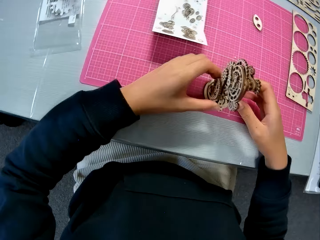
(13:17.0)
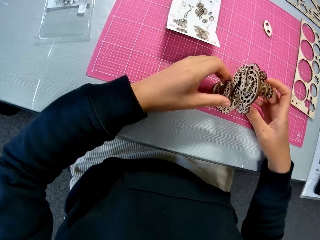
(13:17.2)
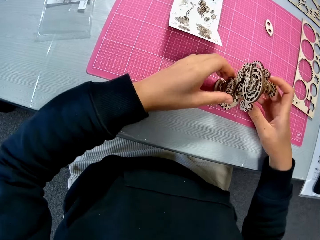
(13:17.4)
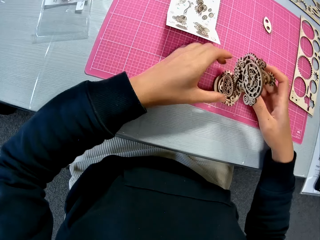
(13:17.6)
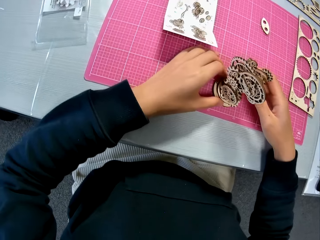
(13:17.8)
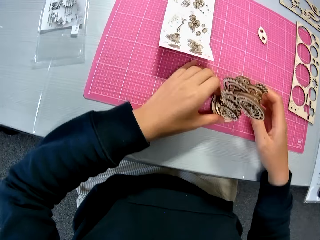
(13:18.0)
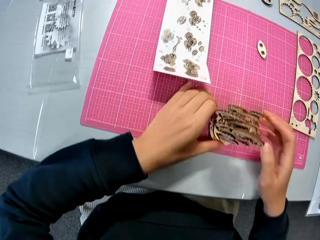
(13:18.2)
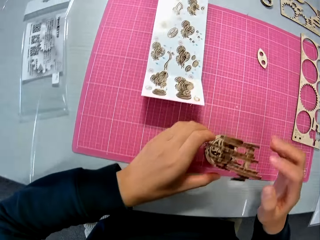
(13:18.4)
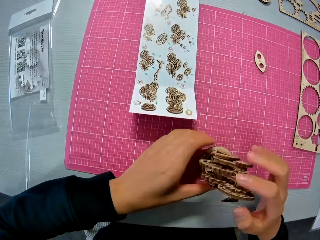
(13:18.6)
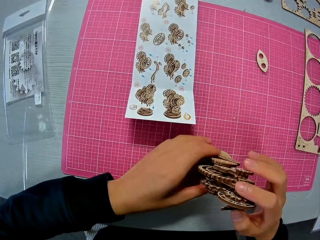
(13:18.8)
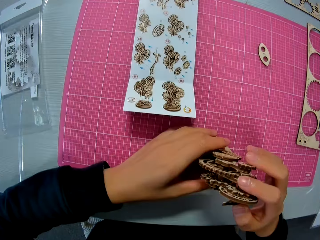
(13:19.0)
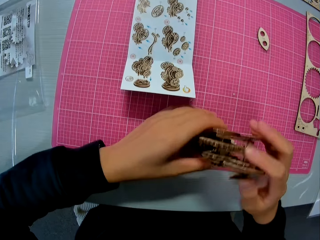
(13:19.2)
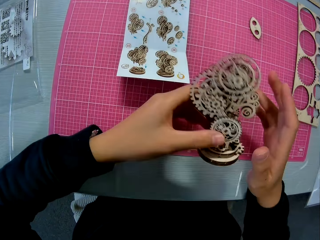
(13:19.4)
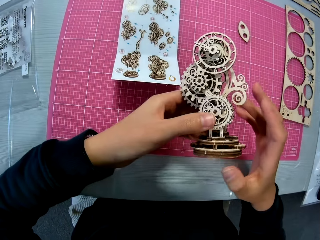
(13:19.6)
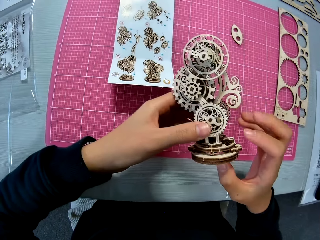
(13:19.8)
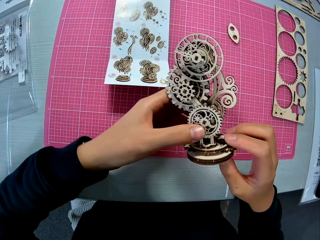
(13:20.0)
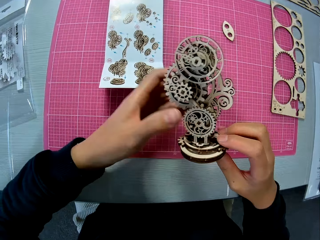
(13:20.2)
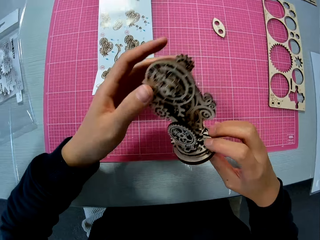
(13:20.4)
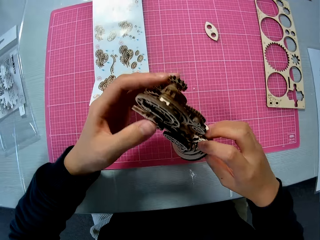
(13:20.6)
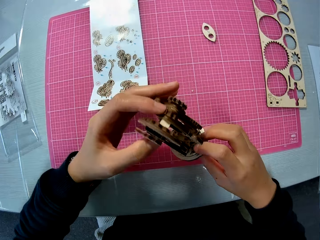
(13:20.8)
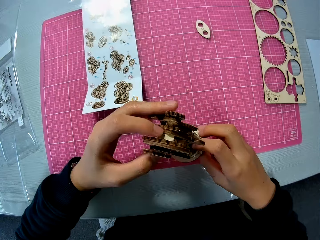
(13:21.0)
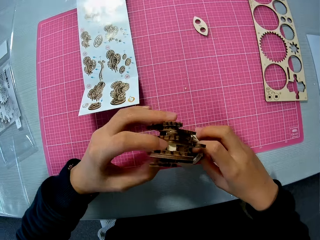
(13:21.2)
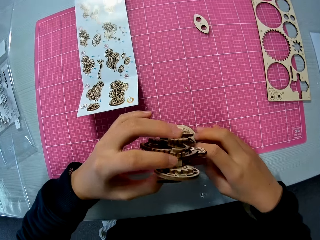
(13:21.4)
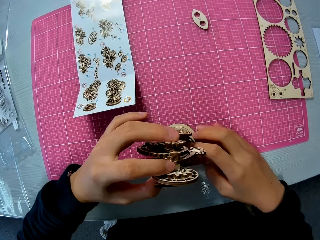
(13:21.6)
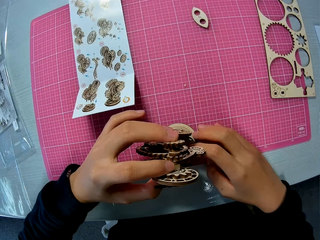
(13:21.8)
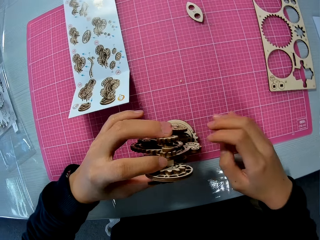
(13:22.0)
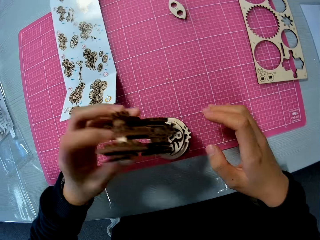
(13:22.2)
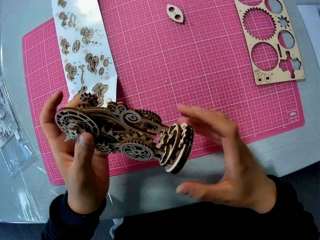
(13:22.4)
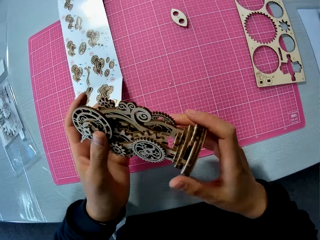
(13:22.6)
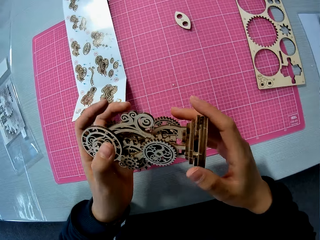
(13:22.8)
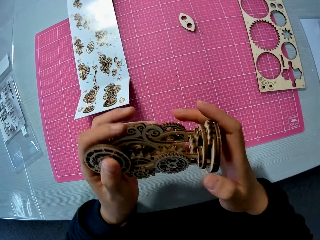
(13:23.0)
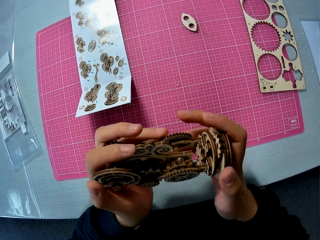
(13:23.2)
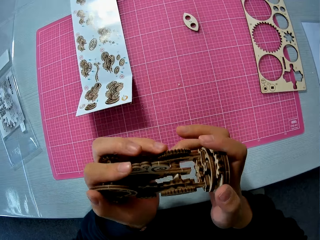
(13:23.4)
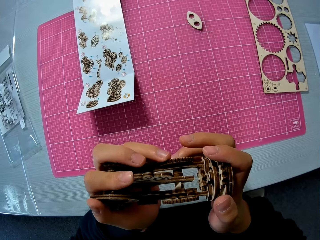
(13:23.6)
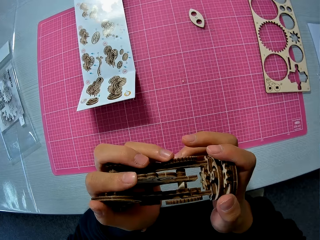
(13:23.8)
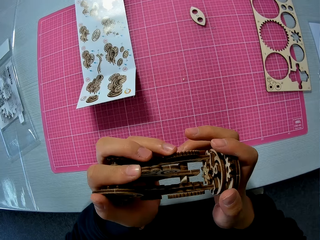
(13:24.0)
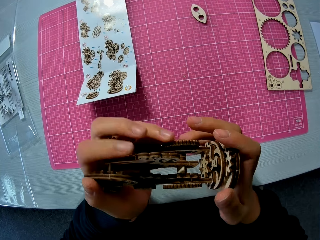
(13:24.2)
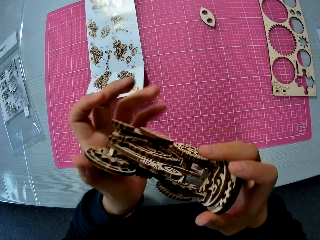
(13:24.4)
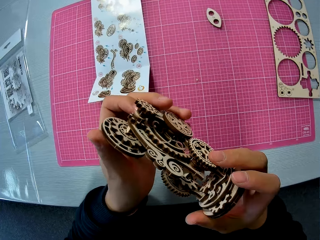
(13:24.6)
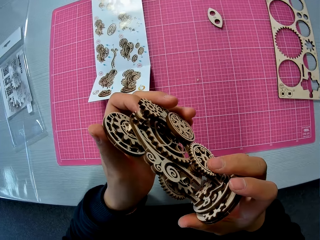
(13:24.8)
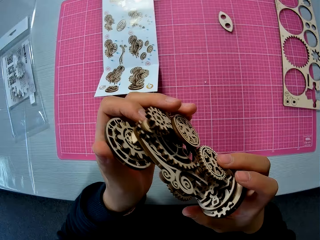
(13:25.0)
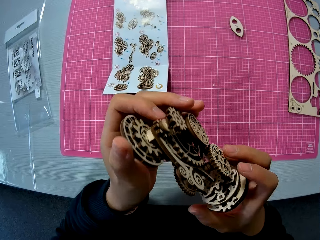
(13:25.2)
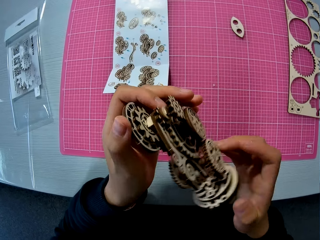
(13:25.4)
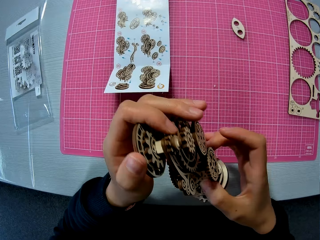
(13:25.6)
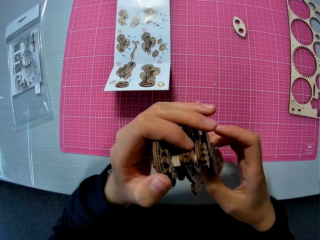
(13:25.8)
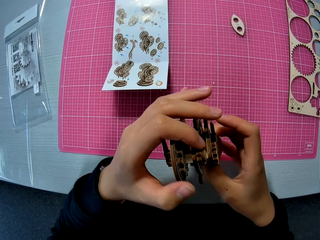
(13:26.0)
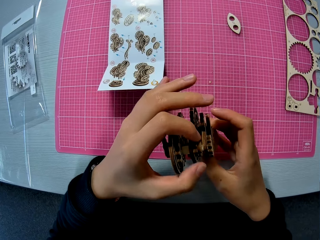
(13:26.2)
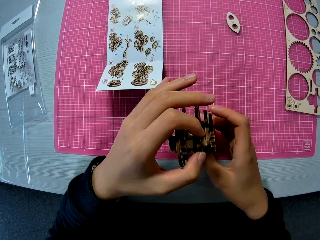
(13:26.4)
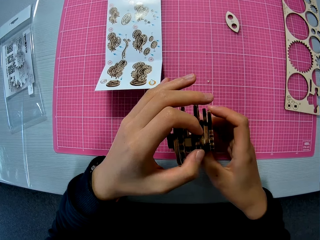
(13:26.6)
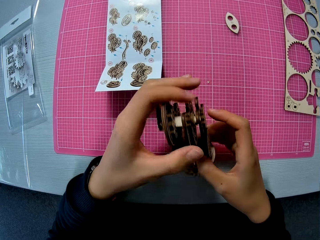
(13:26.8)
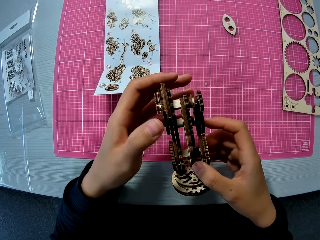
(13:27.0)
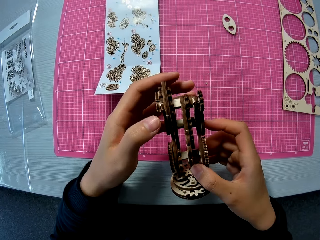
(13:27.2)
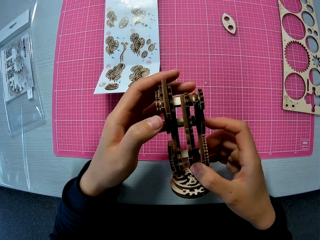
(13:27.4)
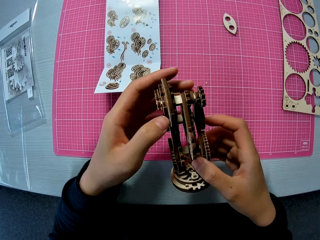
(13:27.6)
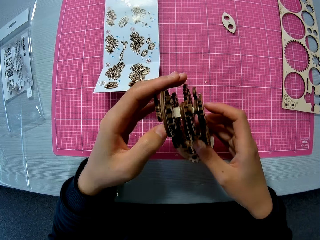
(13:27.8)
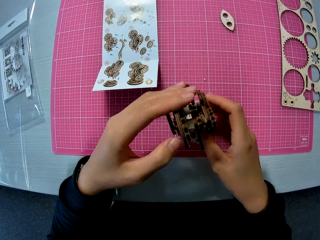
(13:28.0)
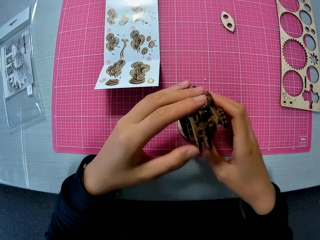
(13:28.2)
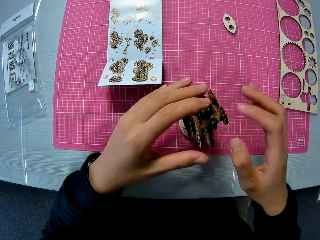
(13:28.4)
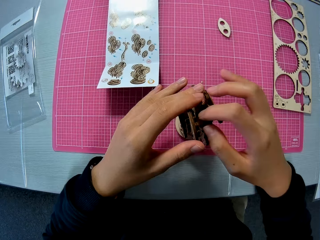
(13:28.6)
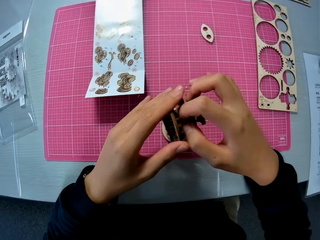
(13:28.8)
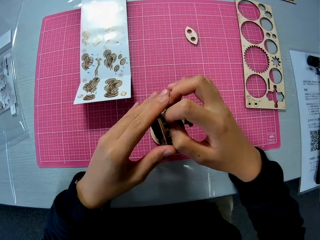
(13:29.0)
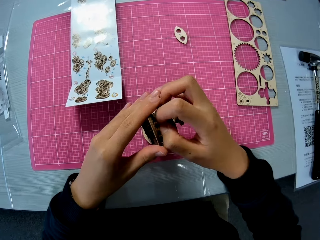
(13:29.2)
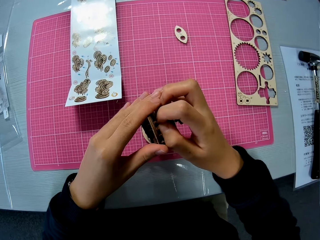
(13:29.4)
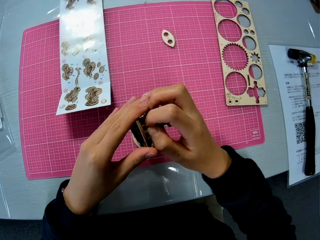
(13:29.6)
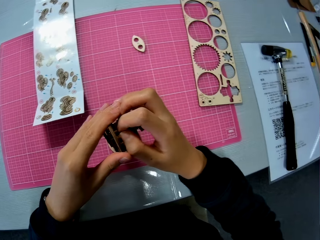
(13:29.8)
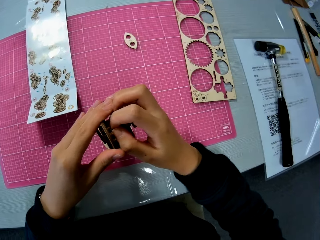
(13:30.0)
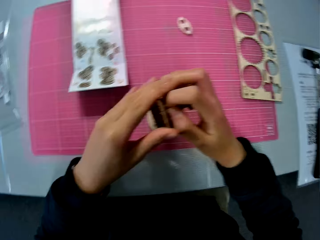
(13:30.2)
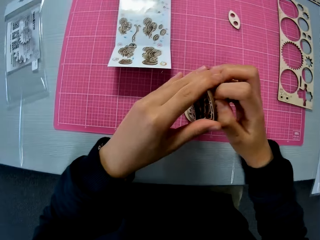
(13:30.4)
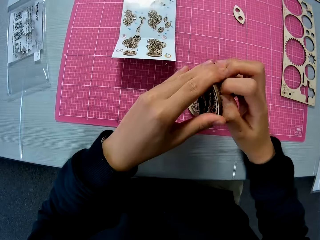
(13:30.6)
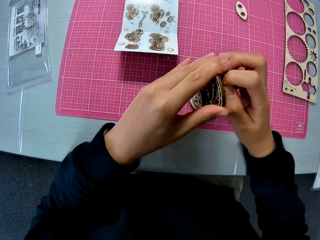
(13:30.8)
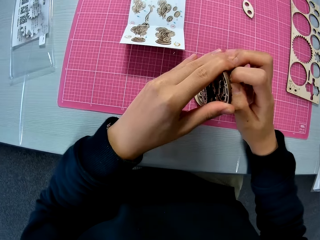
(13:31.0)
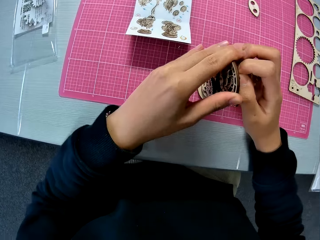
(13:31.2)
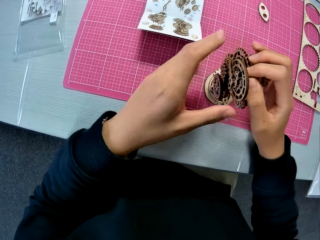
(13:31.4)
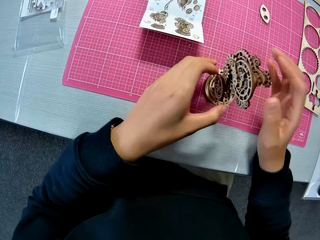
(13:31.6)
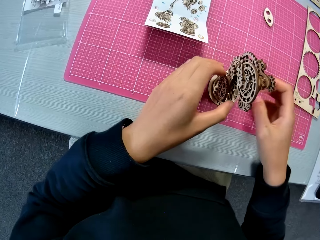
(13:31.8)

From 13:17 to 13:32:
The camera wearer turns the wooden mechanical model or wooden gear model. They hold up the wooden gear model, fix the wooden mechanical model, put down the wooden gear model and hold up the wooden gear model. They drop the wooden mechanical model on the table mat. They fix the wooden mechanical model.

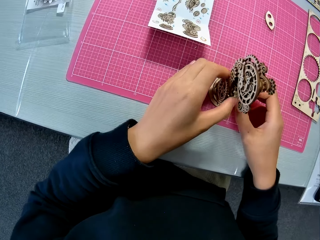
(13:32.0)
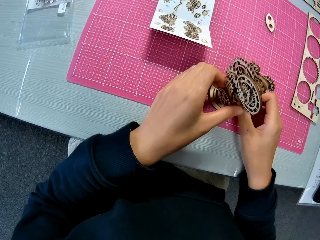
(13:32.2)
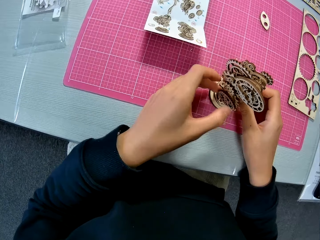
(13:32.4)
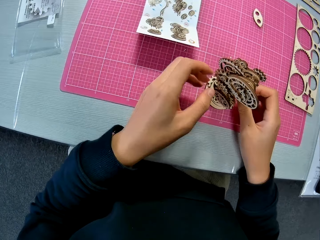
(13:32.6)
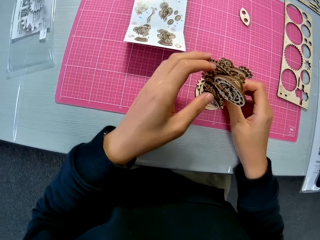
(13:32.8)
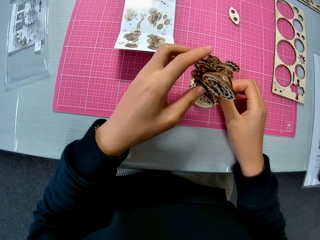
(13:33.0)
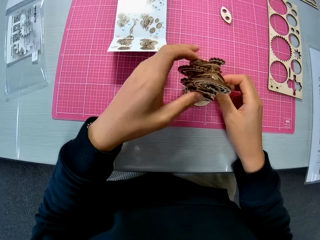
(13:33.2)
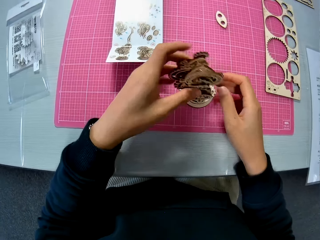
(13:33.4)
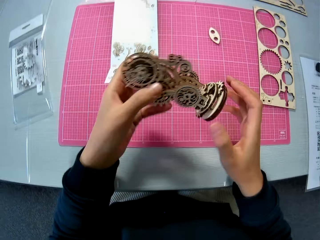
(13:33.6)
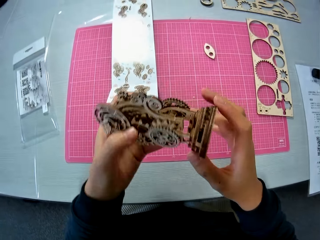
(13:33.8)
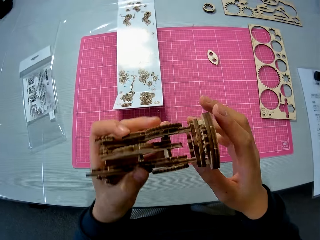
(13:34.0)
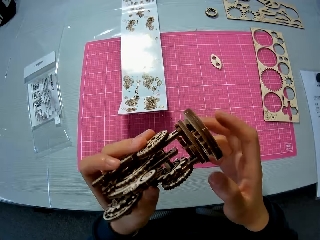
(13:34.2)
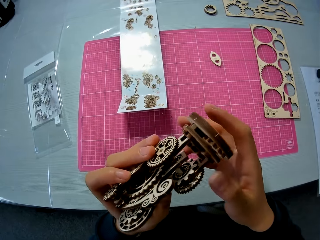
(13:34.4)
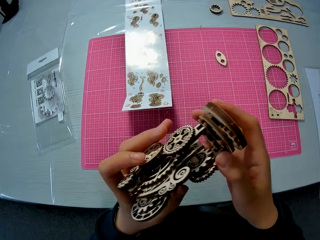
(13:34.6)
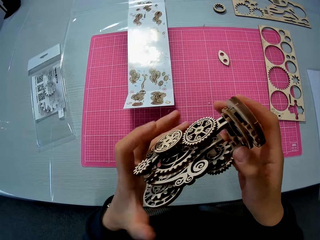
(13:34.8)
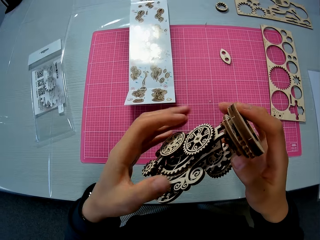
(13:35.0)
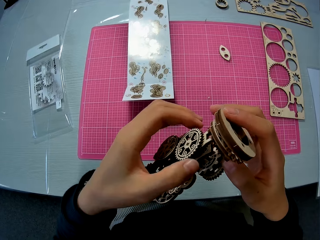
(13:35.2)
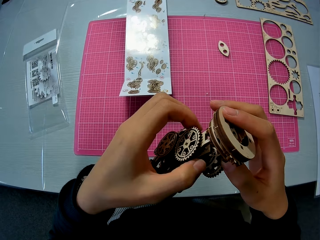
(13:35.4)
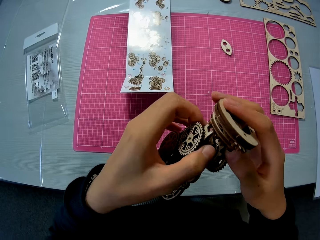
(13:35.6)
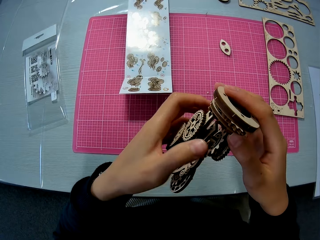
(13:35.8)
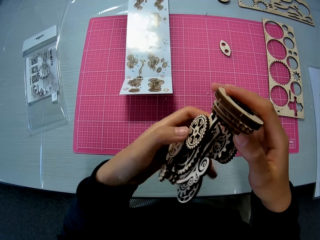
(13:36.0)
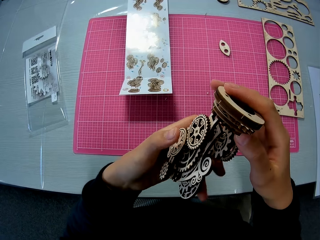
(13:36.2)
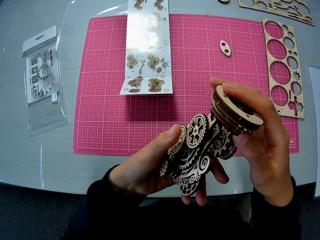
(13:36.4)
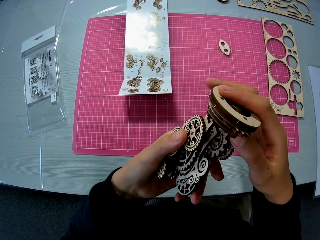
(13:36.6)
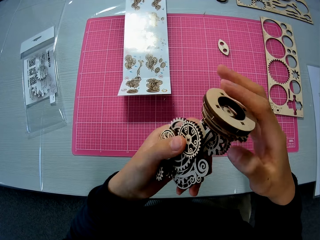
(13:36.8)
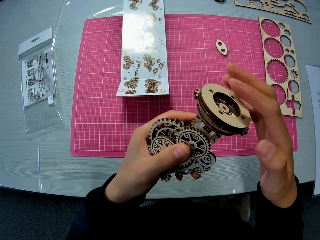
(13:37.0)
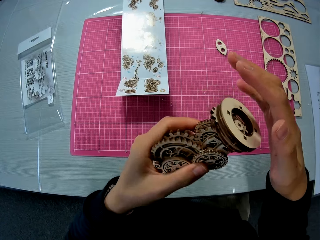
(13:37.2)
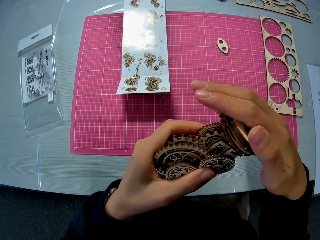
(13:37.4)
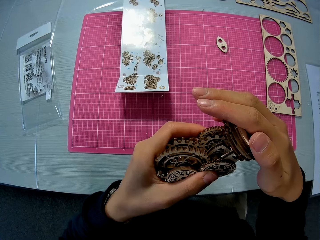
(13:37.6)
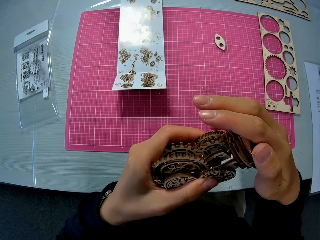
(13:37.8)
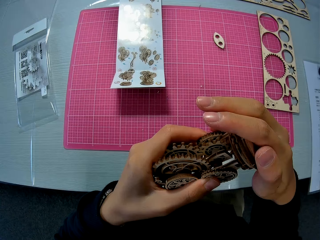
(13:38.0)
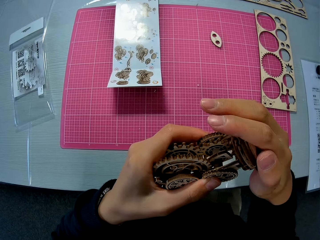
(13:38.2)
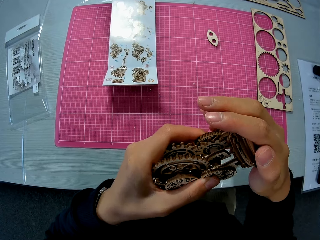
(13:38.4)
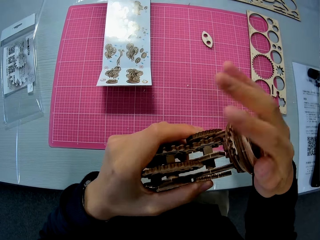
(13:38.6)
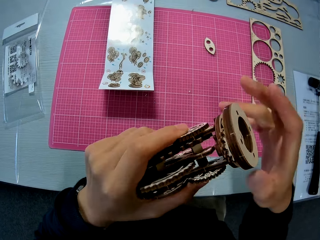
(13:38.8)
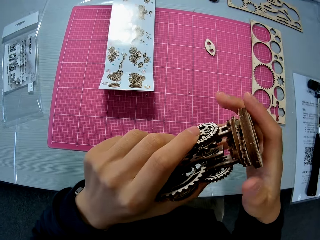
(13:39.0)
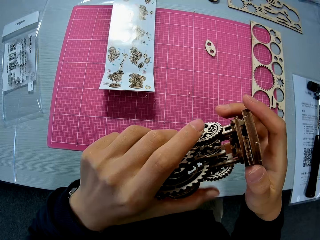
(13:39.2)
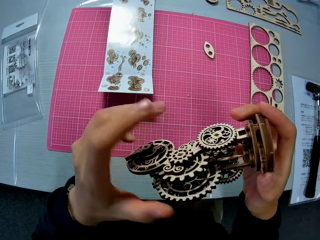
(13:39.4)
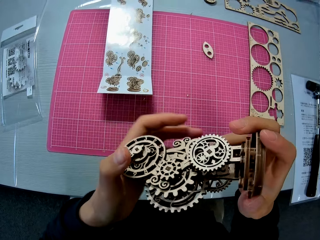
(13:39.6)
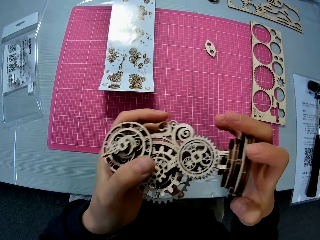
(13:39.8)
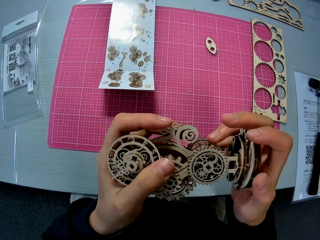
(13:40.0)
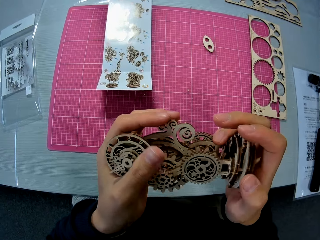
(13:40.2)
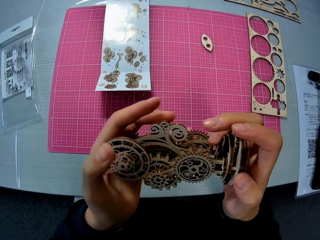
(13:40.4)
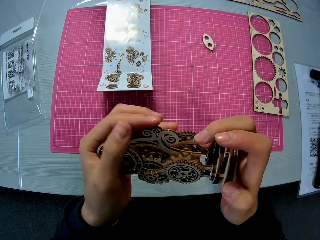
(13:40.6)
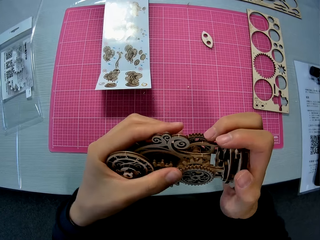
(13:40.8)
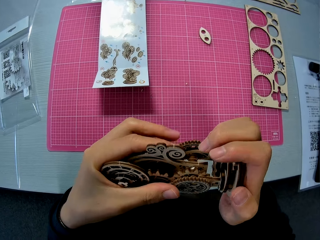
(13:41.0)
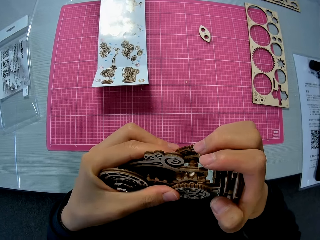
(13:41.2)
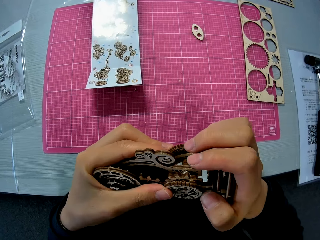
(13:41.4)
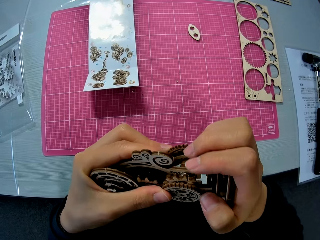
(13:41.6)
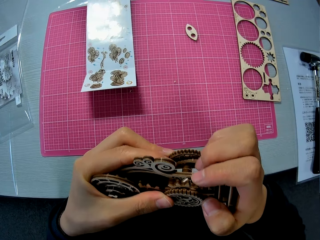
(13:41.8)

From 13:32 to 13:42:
The camera wearer lifts up the wooden mechanical model or wooden gear model. They fix the wooden mechanical model. They turn around the wooden gear model.
